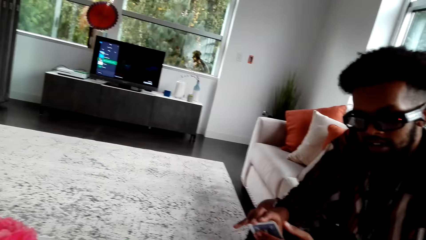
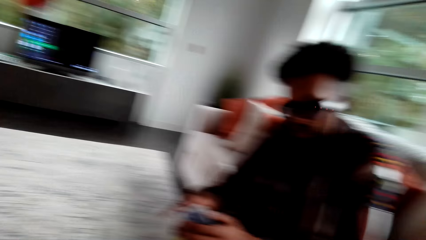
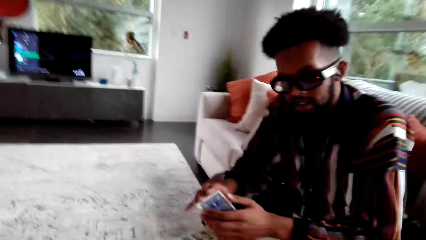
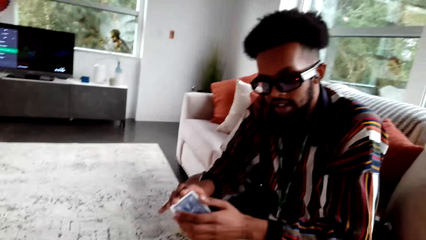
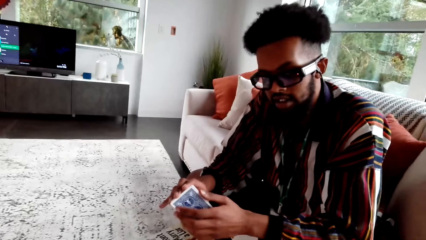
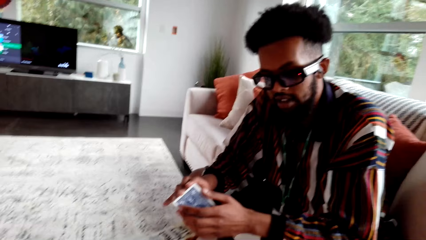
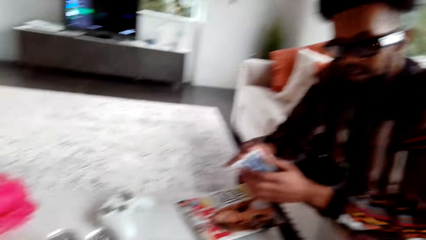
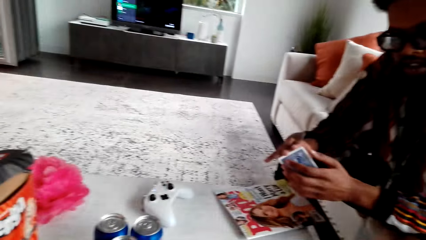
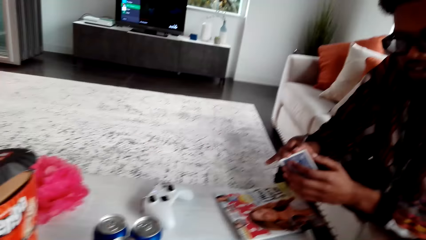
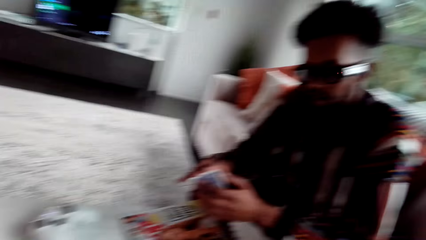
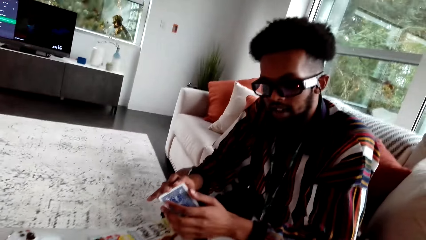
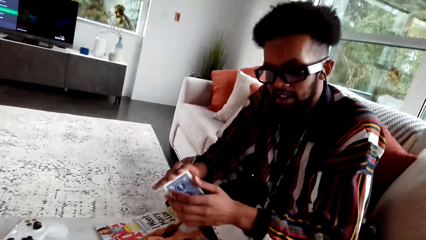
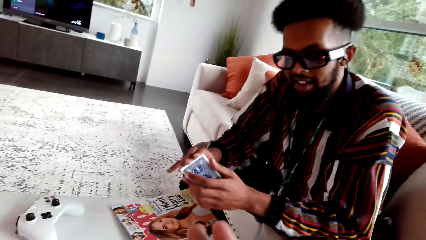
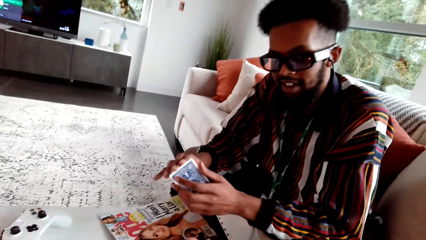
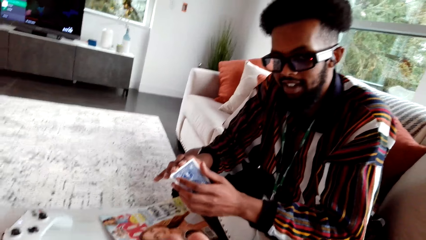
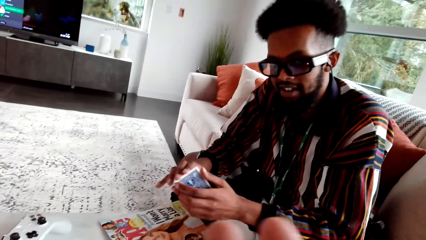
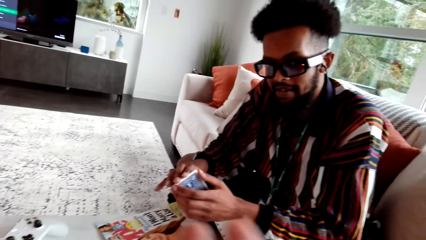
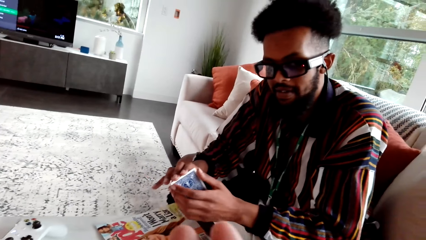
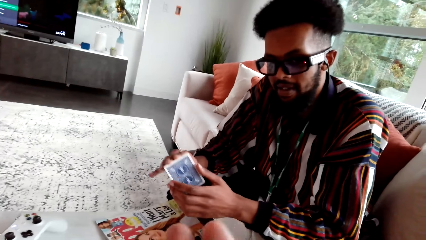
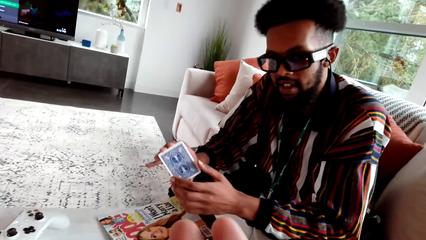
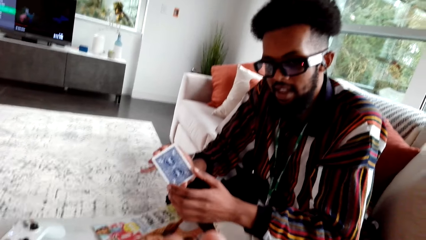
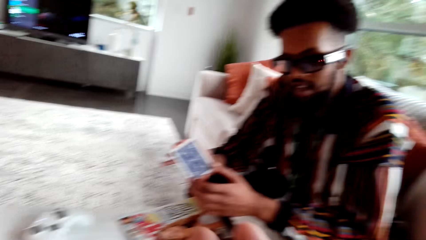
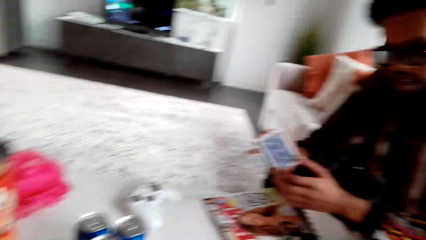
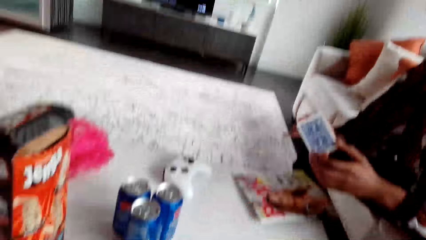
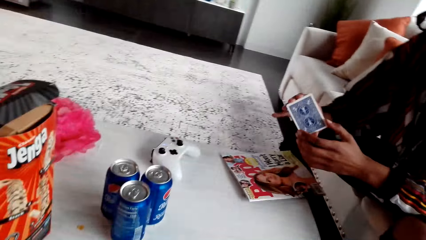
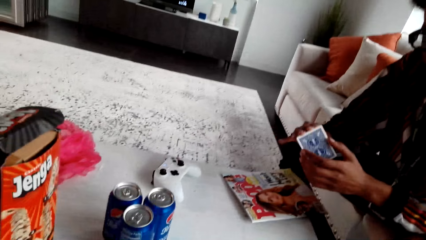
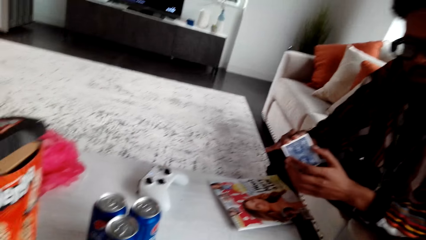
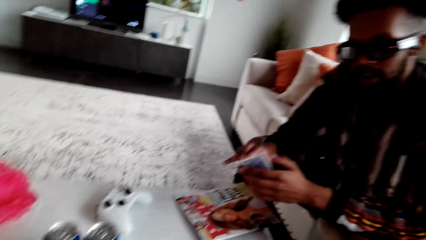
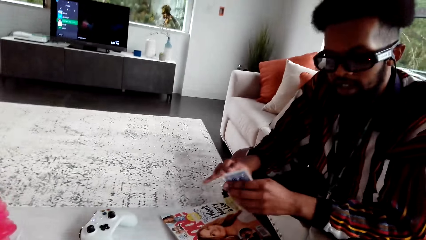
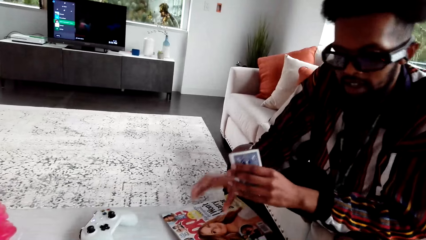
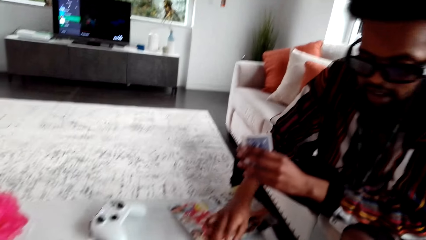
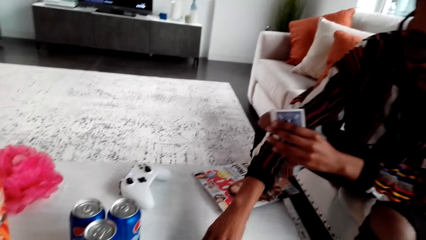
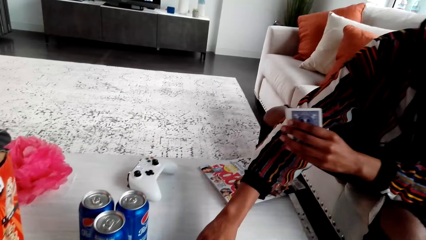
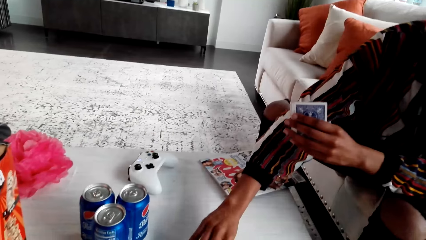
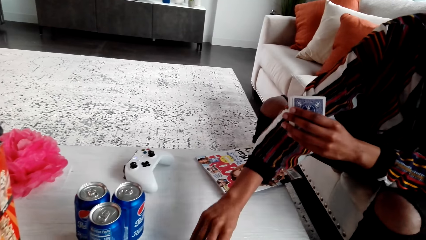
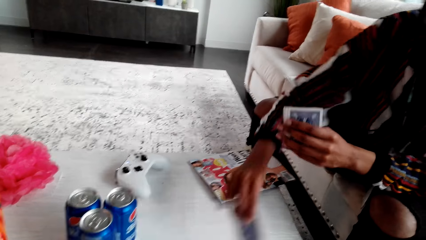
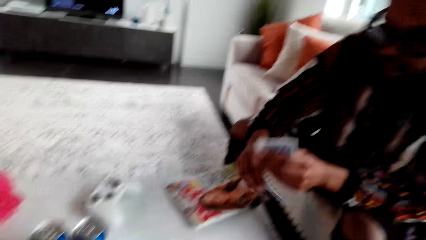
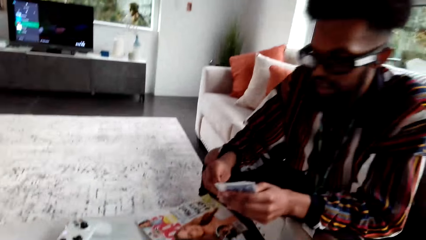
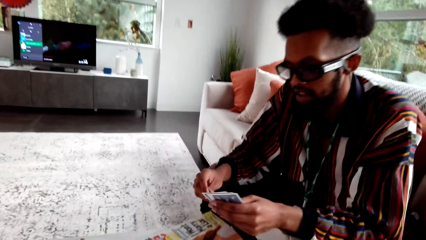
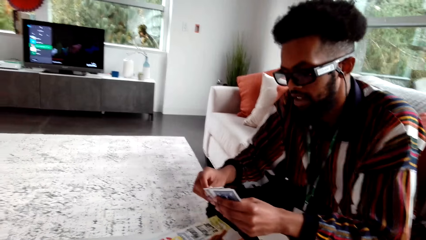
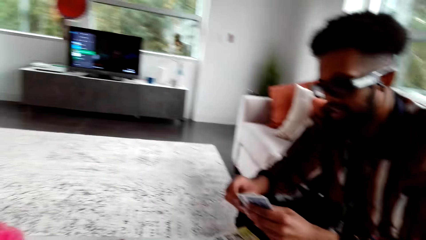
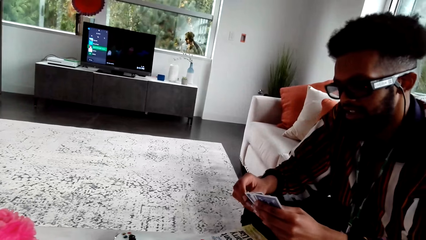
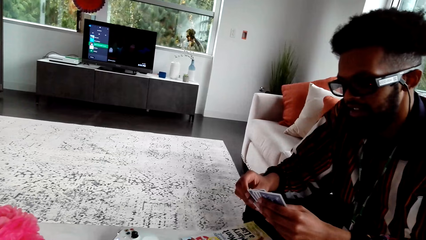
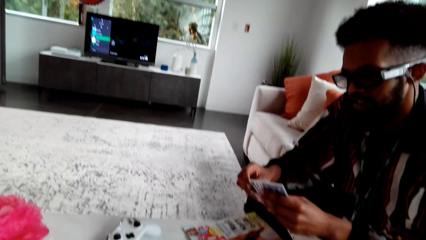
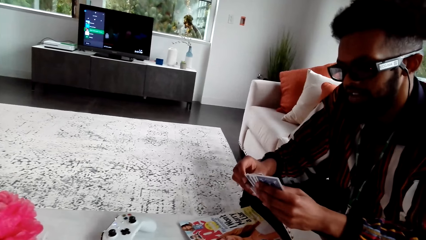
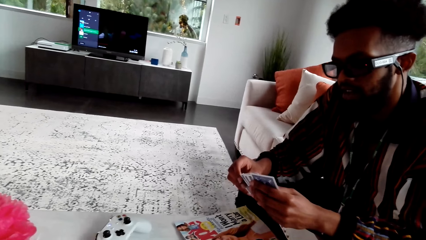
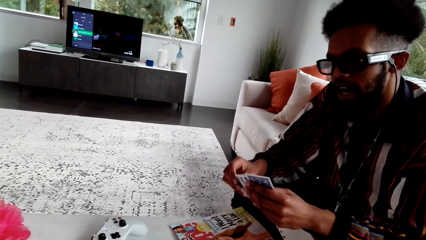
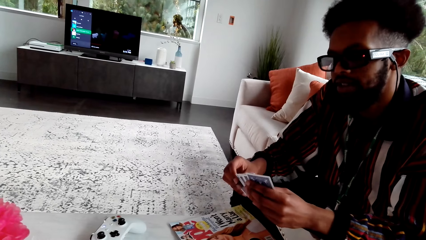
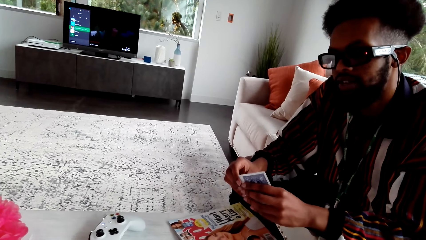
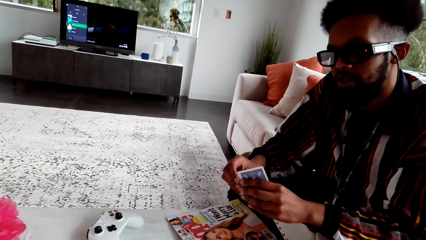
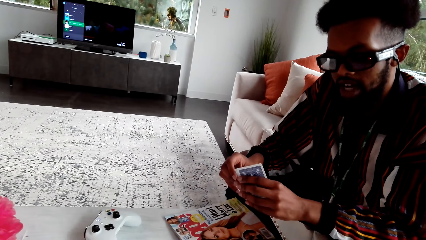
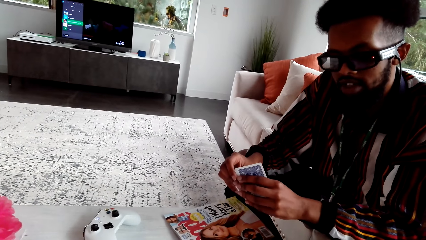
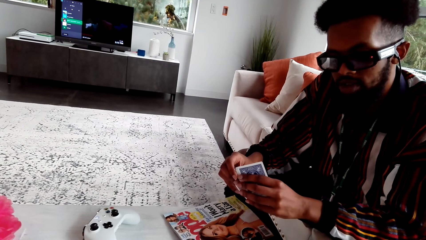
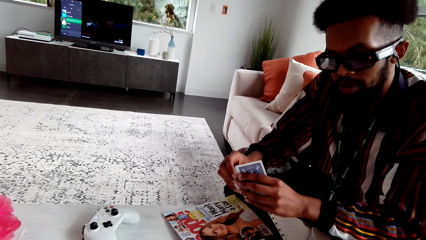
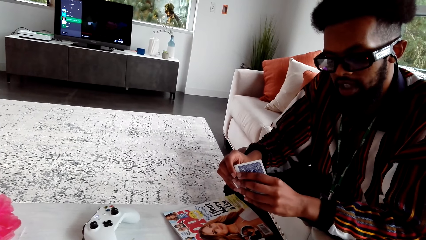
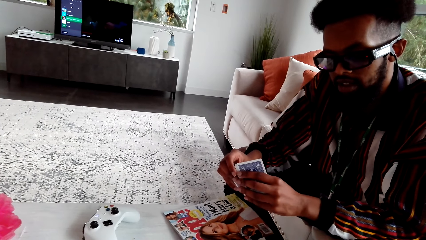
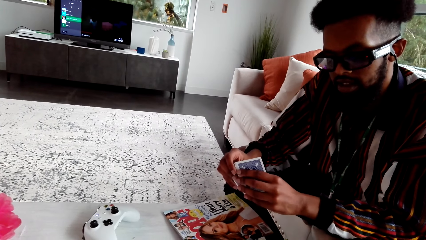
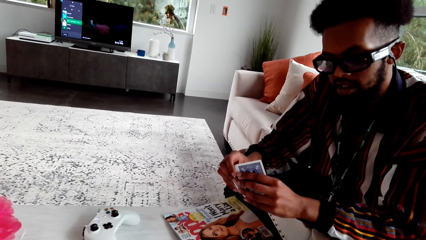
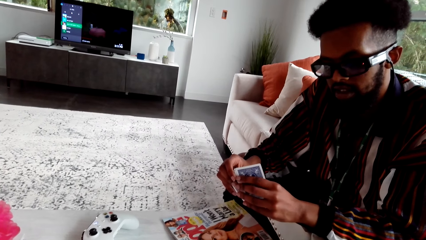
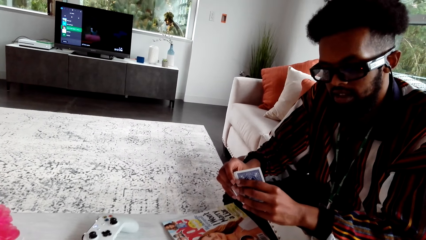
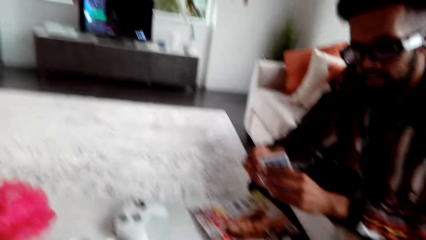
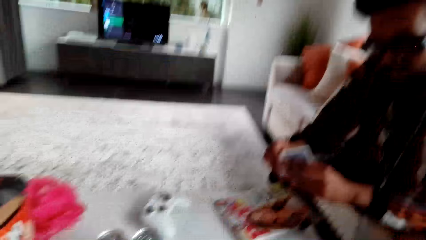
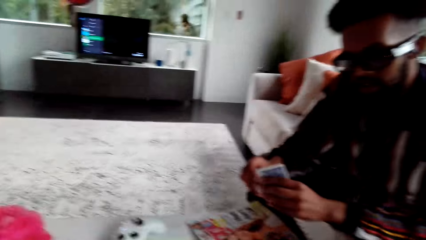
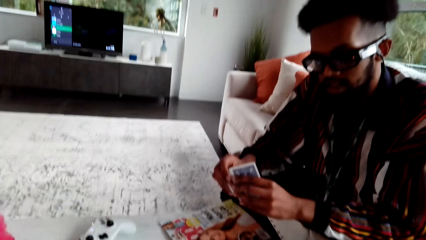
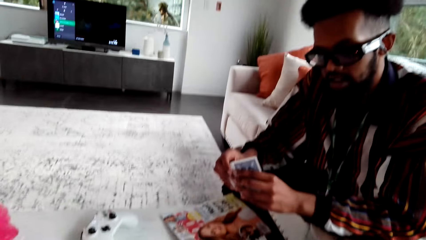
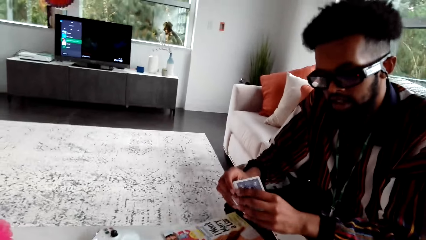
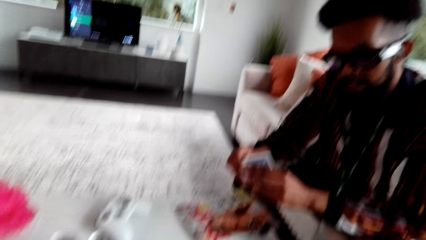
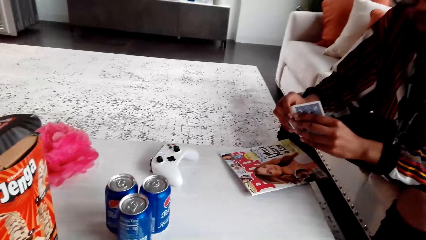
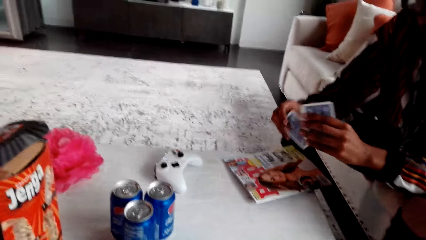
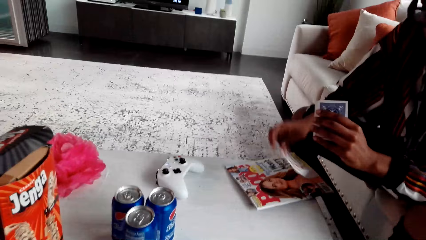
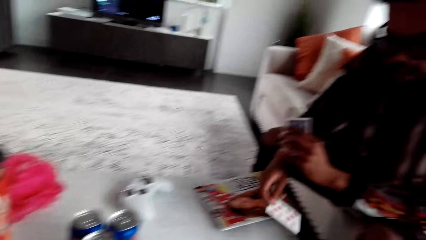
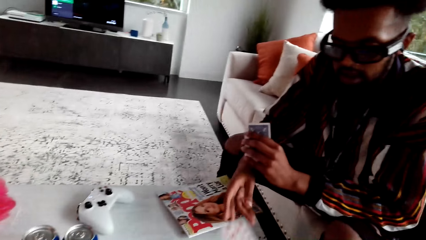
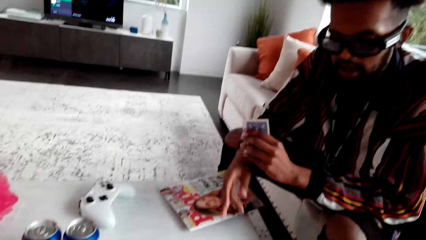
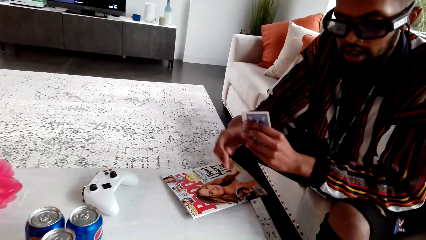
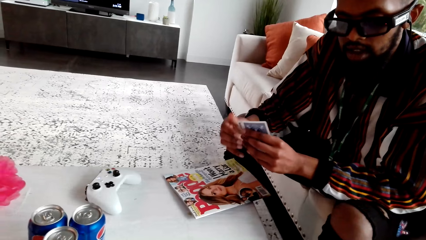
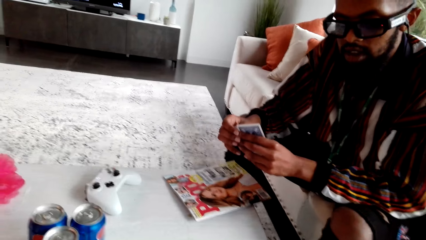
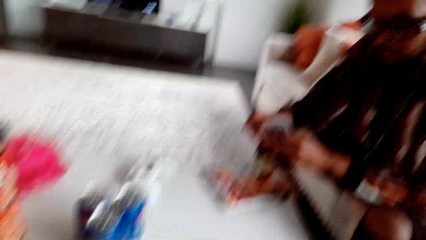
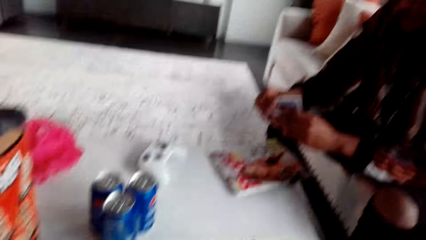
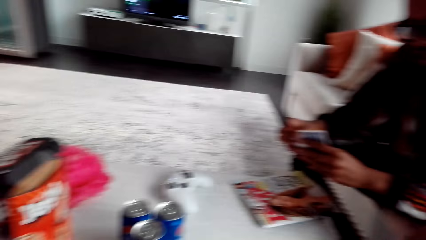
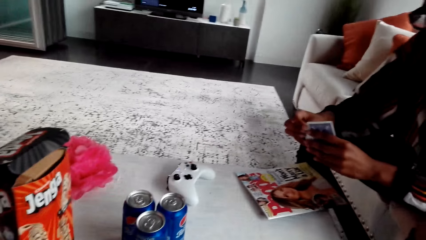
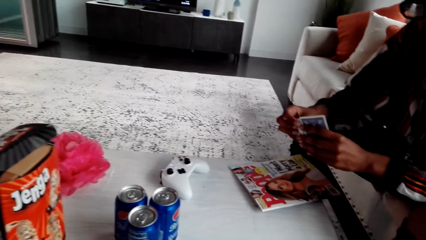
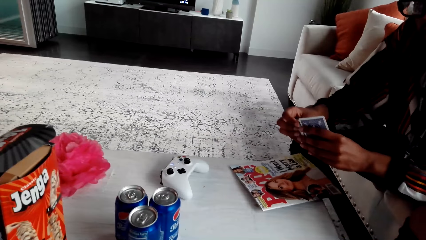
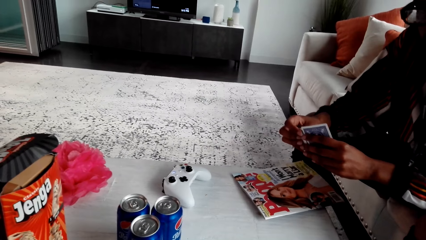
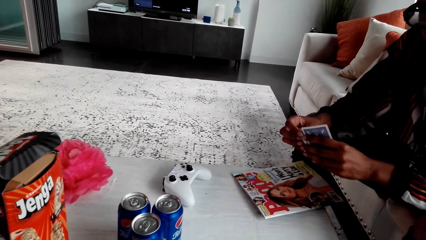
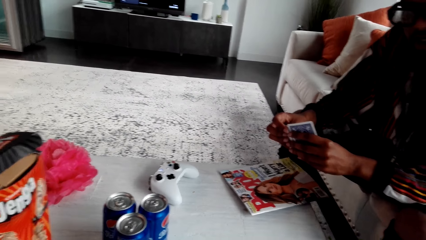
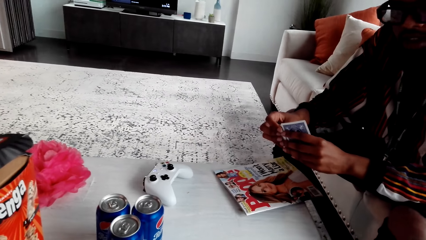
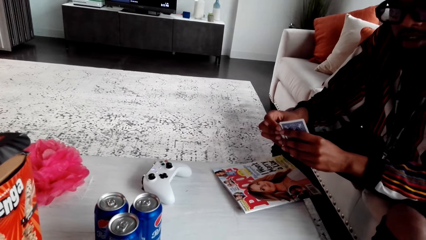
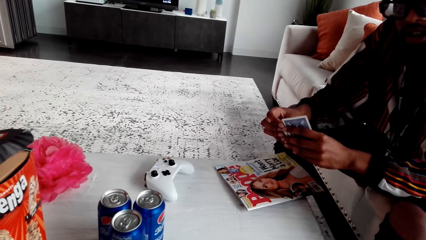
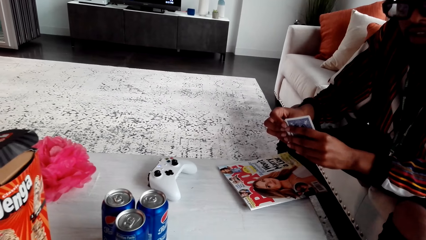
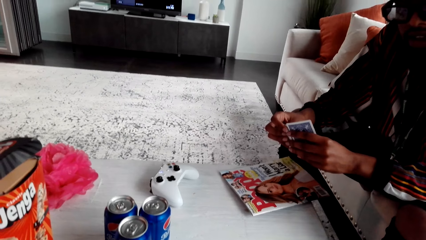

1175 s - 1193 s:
The man picks up a card from the table. He speaks to the camera wearer. The camera wearer speaks to the man. The man throws the card on the table. He puts the card on the table.
